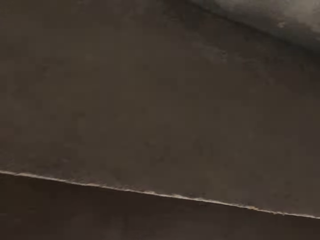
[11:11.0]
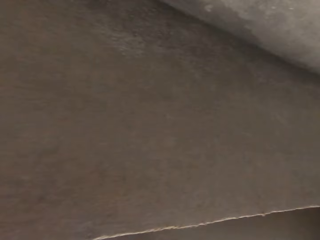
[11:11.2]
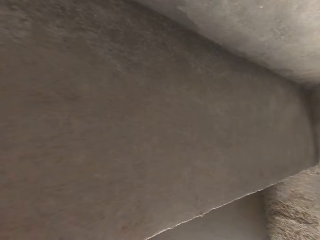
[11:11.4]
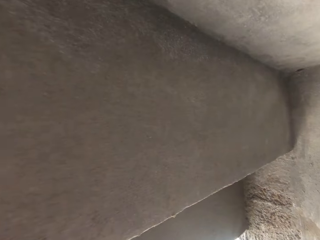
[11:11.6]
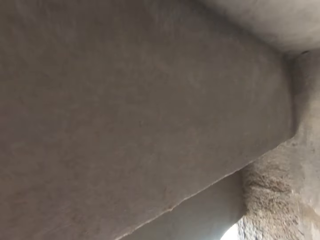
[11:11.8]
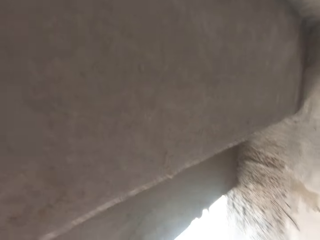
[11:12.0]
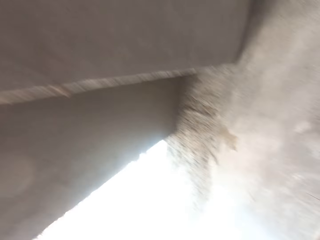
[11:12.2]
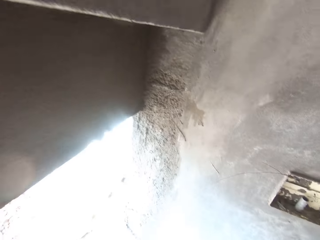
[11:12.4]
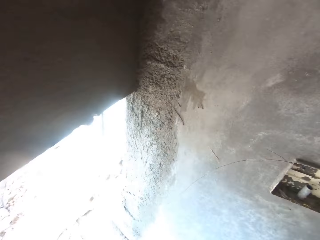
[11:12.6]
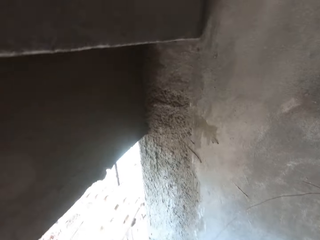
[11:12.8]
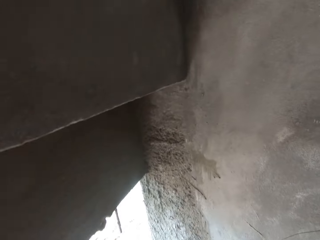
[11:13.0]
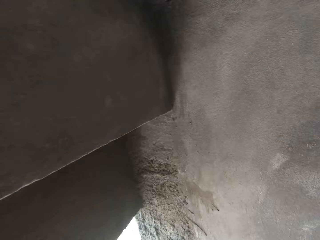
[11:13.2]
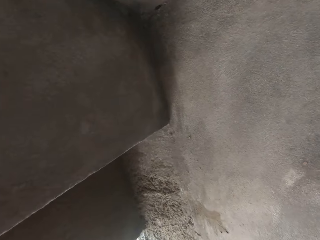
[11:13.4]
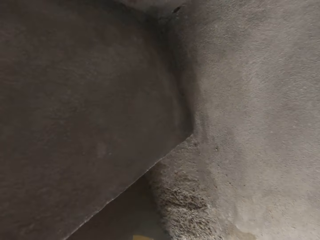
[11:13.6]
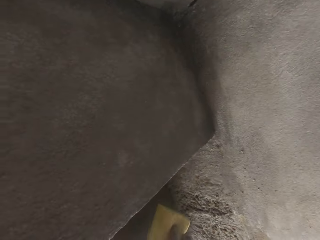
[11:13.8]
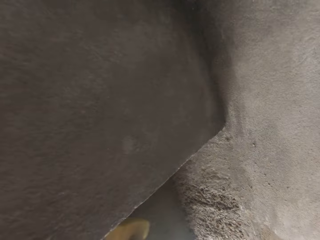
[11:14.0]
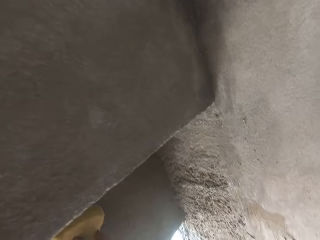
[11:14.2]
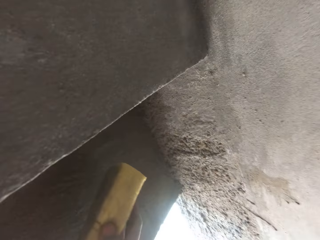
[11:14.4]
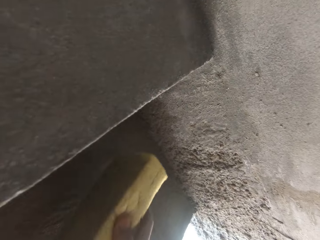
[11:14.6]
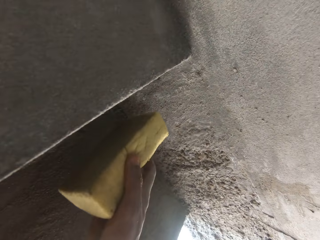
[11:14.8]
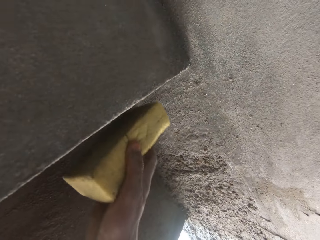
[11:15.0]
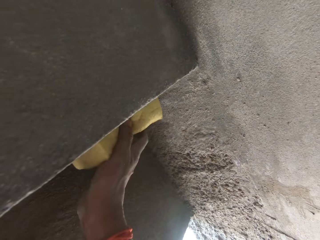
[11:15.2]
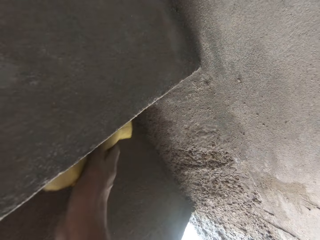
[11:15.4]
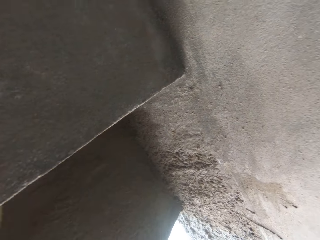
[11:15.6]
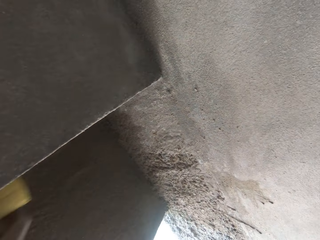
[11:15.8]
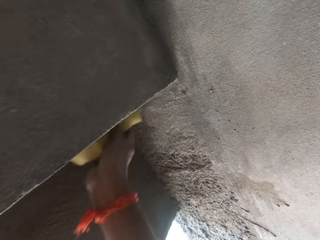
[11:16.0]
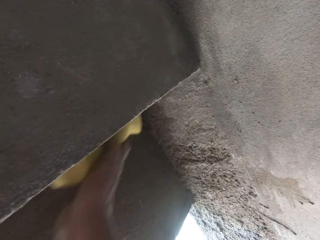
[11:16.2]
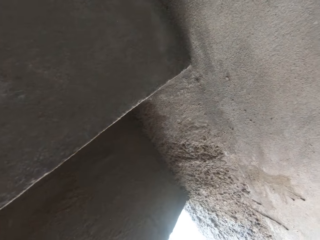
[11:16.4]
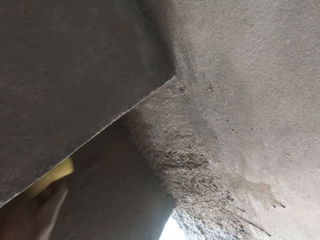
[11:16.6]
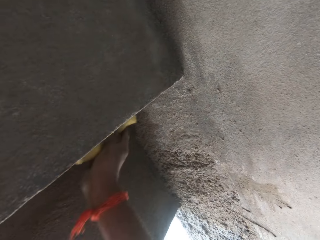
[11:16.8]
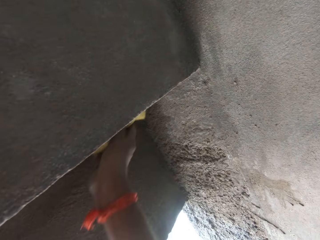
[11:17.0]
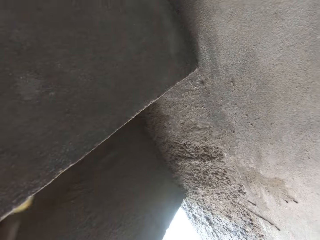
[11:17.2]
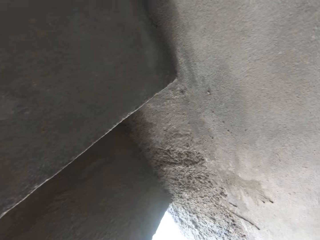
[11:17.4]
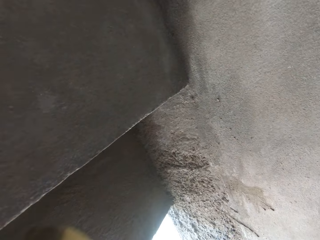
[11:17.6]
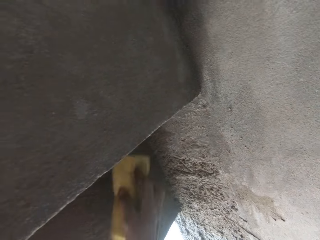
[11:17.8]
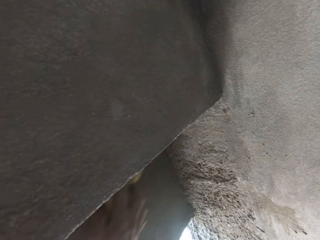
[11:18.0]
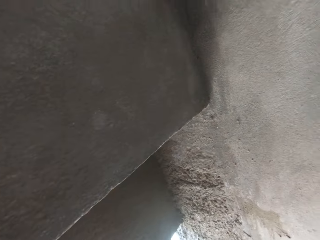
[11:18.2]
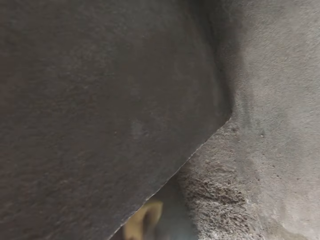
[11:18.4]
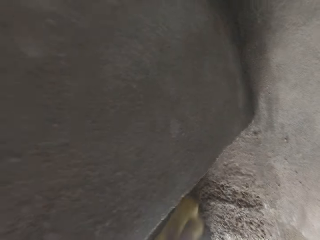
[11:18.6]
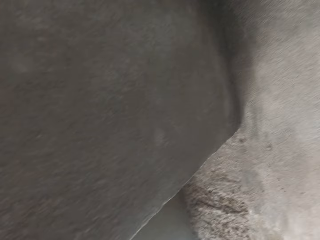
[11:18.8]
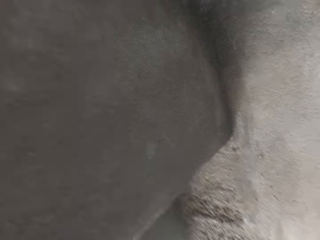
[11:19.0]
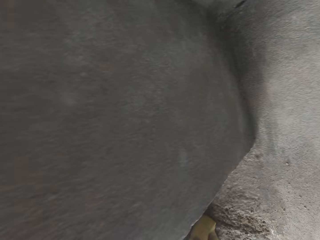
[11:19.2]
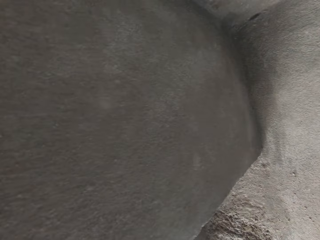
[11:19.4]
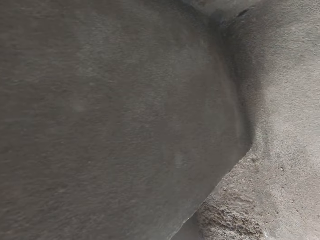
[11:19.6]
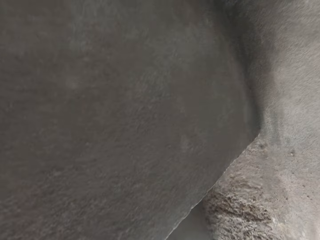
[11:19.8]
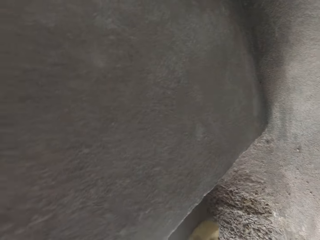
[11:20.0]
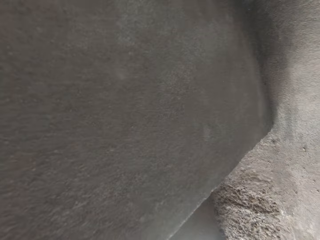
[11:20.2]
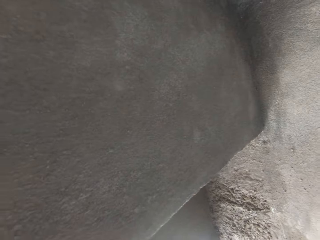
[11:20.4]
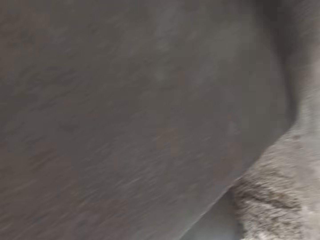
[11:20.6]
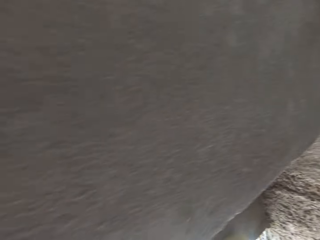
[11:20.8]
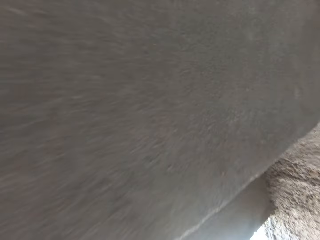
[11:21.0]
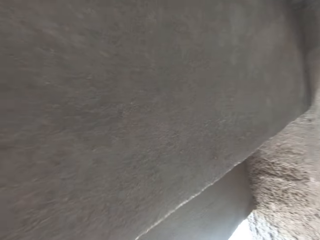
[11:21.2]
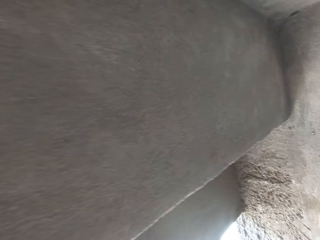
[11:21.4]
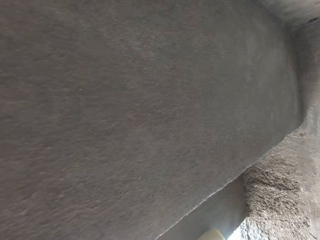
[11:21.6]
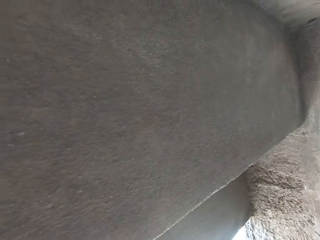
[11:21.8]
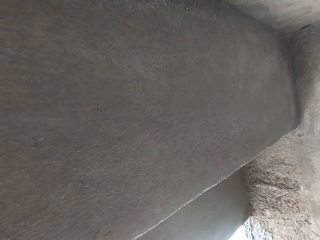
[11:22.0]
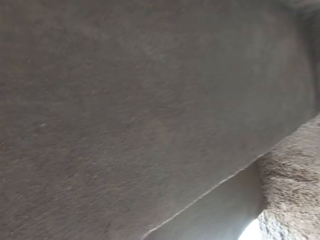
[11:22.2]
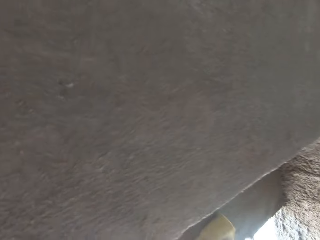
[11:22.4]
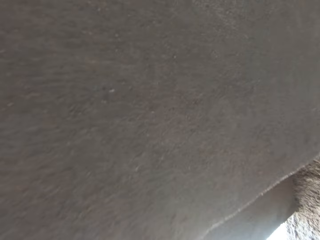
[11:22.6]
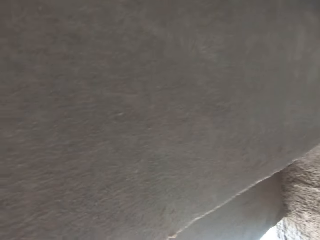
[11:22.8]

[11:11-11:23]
The camera wearer walks at the building. He hits the wall with the foam in his right hand. He rubs the concrete wall with the foam in his right hand.

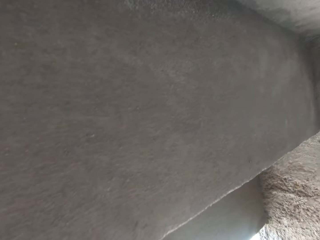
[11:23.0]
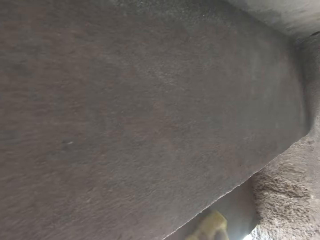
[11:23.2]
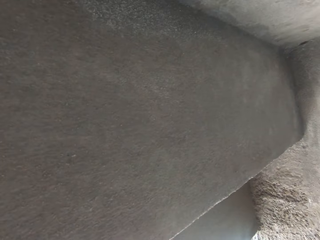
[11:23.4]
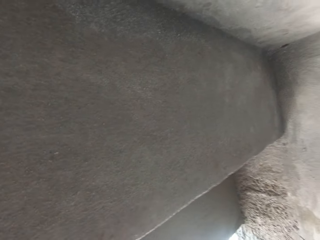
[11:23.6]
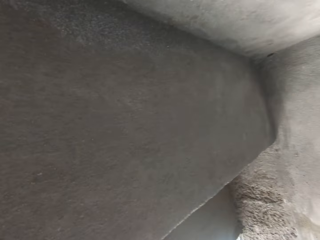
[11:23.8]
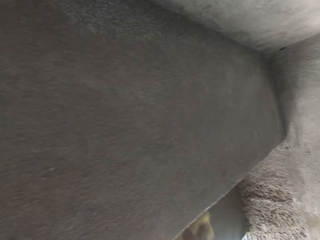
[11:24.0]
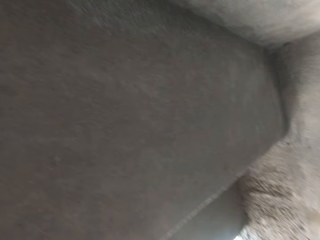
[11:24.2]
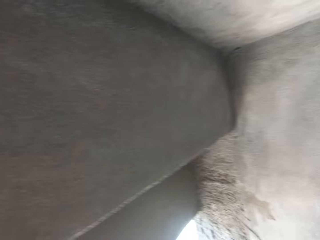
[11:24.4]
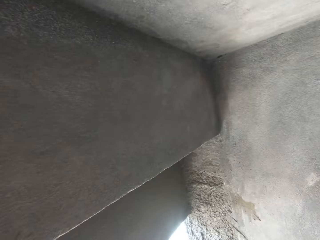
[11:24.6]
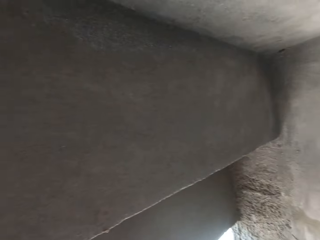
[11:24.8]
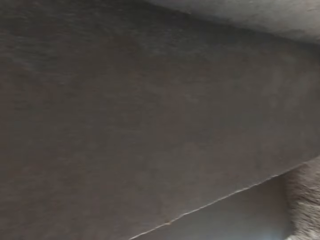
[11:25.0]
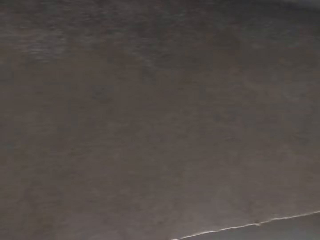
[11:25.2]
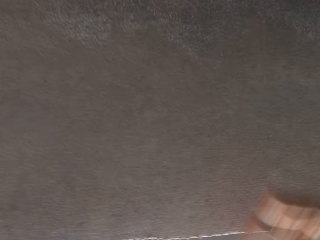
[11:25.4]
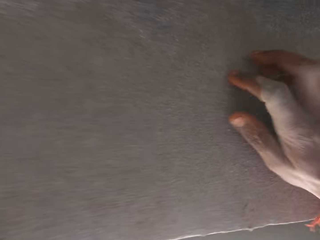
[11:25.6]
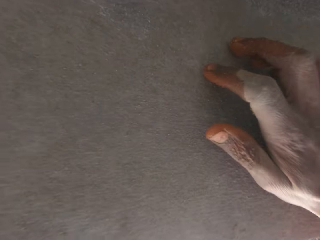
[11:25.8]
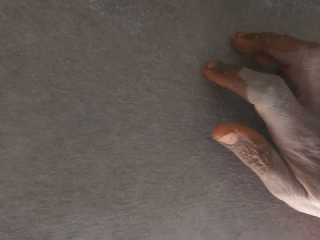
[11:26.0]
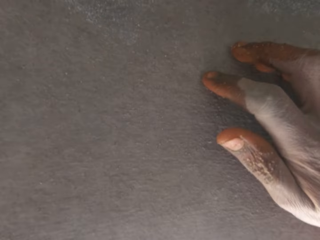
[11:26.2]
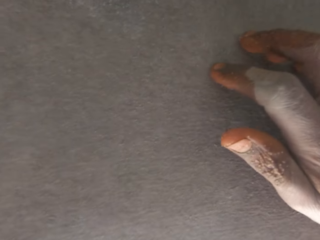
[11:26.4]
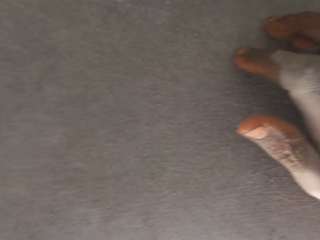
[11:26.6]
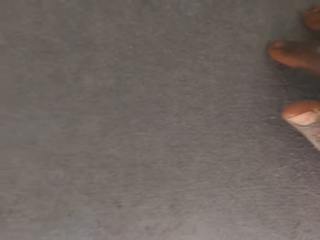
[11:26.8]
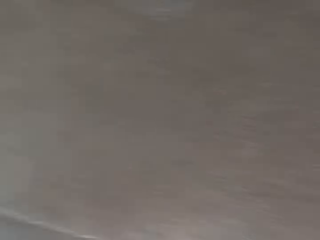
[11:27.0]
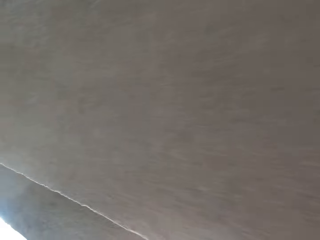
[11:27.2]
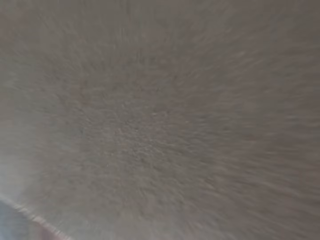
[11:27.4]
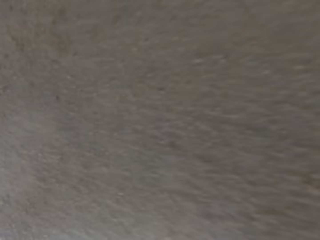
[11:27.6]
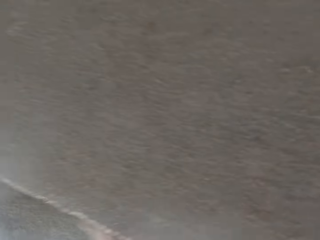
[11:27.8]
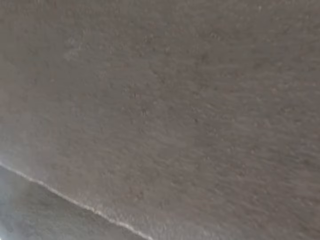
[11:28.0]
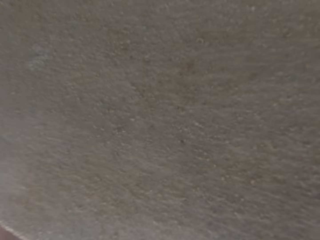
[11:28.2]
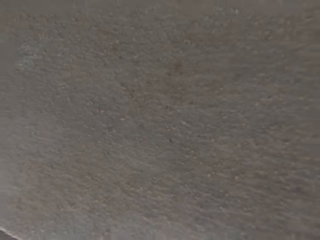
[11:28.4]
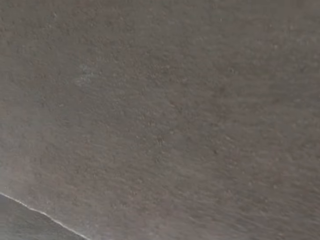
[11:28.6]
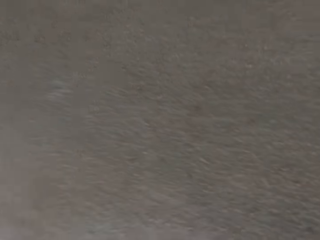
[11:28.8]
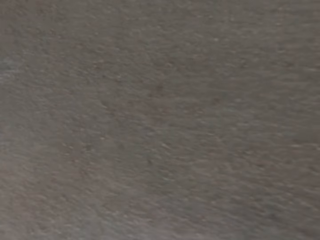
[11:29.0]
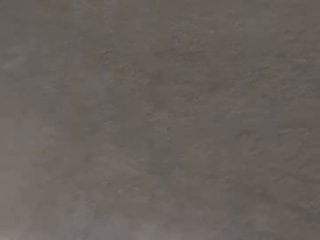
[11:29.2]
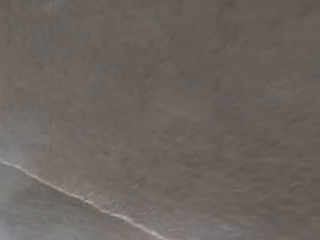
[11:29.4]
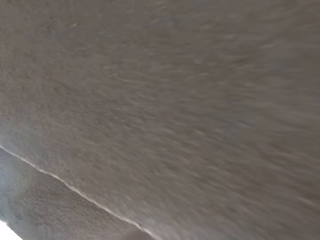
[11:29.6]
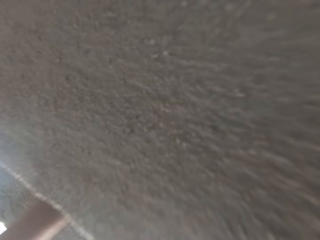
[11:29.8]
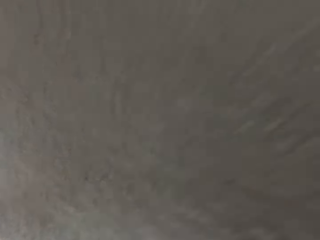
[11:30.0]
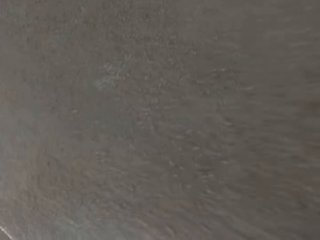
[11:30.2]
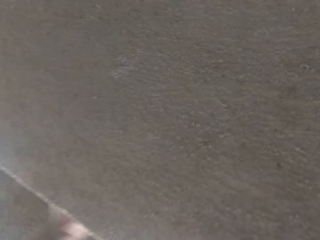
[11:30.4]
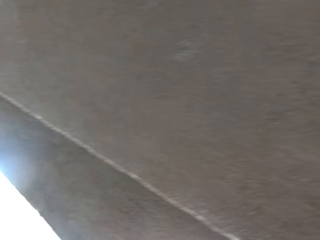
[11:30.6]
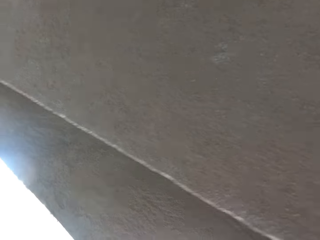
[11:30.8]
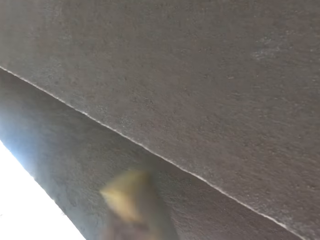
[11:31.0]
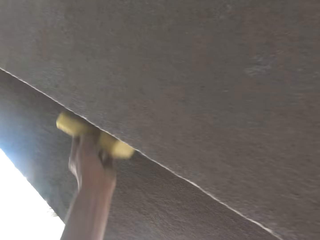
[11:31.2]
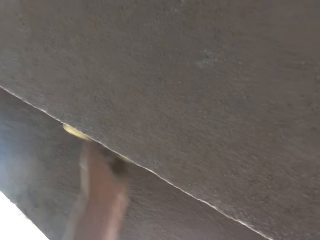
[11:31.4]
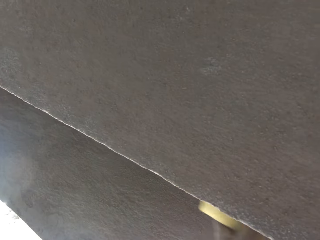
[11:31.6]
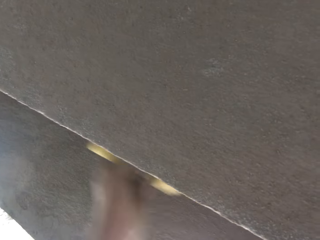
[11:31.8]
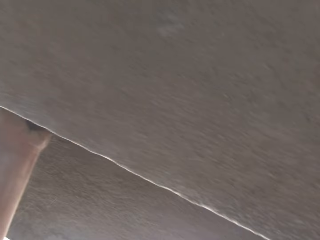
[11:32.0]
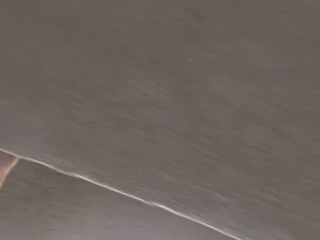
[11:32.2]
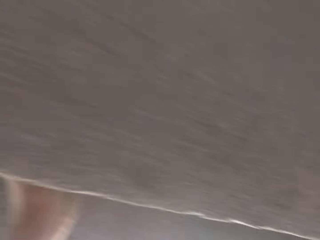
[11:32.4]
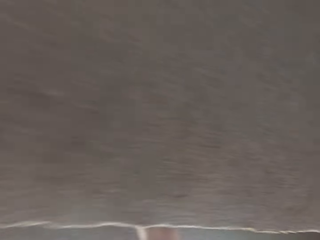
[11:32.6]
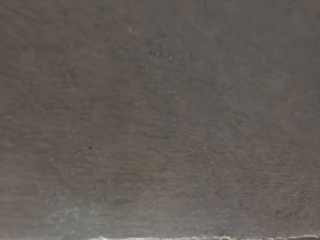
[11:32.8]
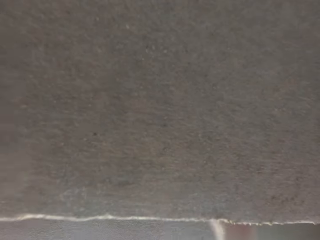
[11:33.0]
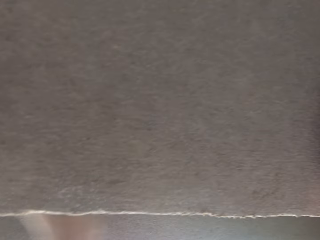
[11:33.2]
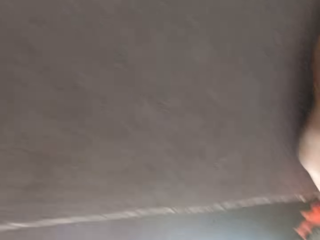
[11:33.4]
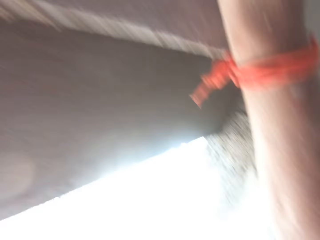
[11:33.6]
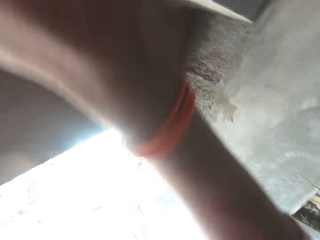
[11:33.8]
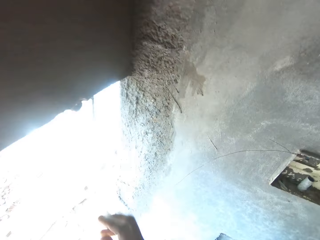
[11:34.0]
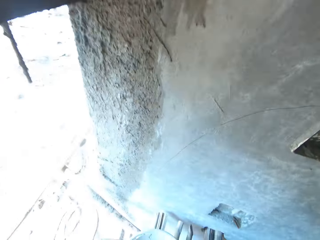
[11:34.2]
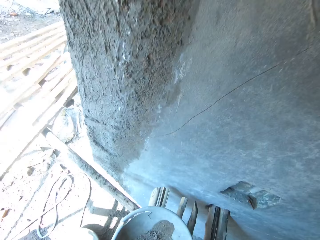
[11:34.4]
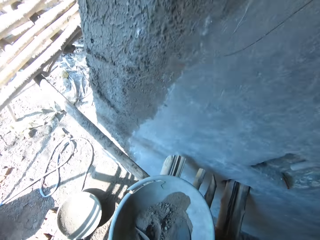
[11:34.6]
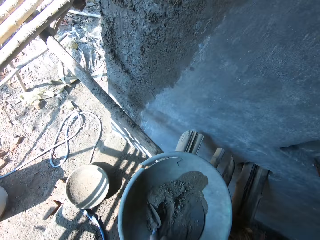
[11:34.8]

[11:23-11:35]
The camera wearer rests his right hand on the wall. A person interacts with the camera wearer. The camera wearer rubs the concrete wall with the foam in his left hand.
